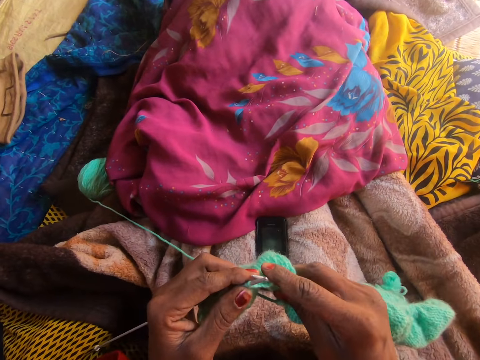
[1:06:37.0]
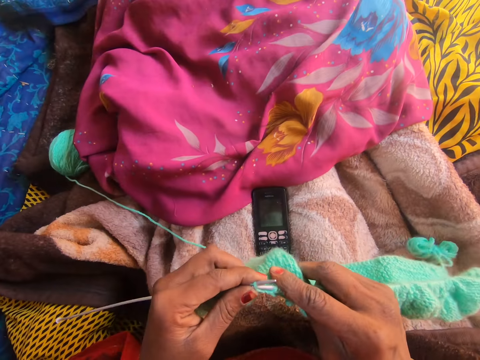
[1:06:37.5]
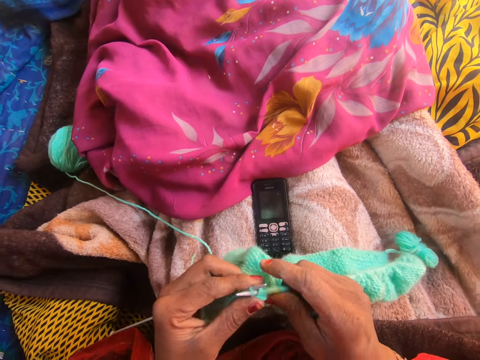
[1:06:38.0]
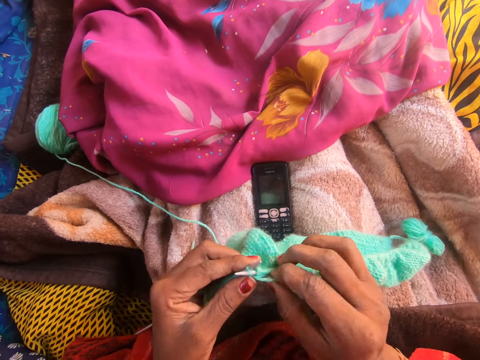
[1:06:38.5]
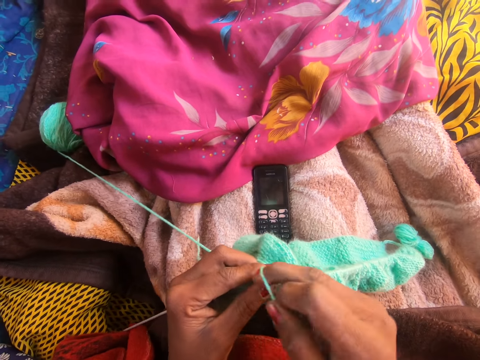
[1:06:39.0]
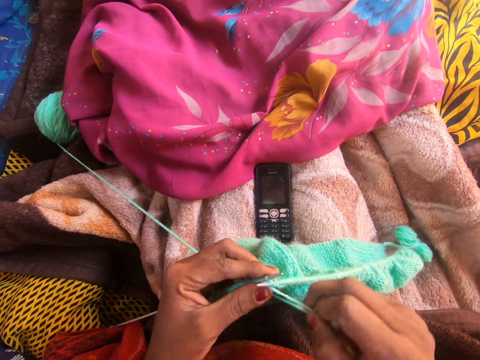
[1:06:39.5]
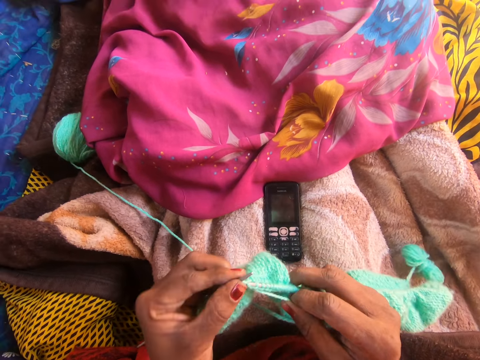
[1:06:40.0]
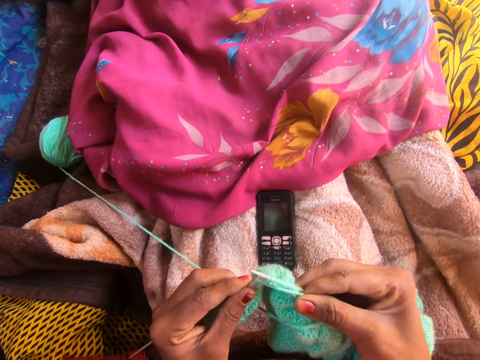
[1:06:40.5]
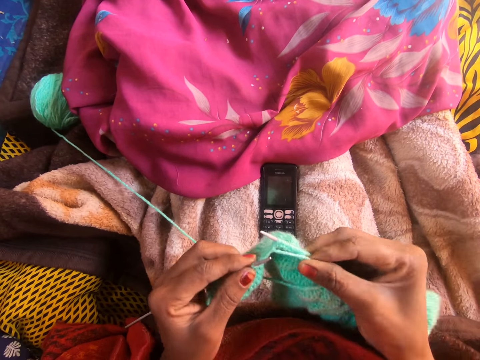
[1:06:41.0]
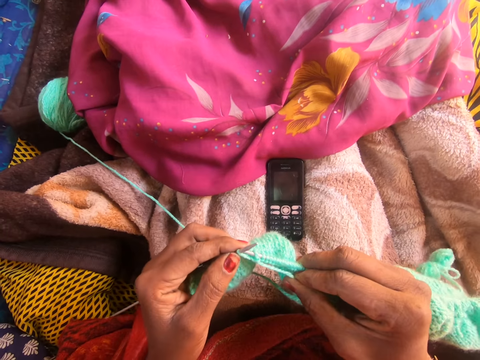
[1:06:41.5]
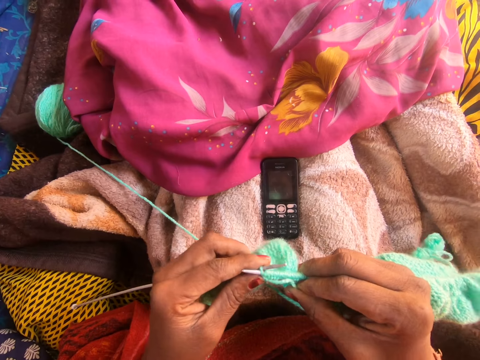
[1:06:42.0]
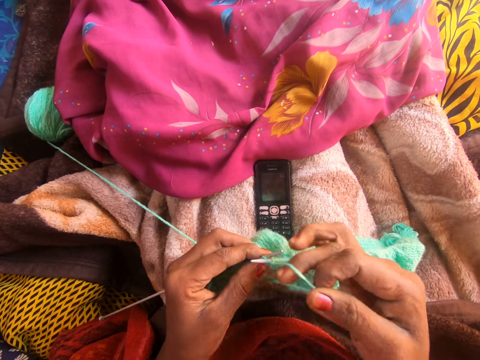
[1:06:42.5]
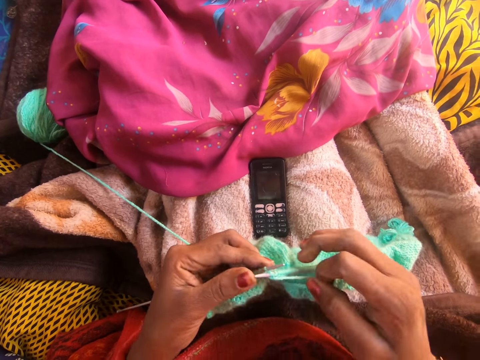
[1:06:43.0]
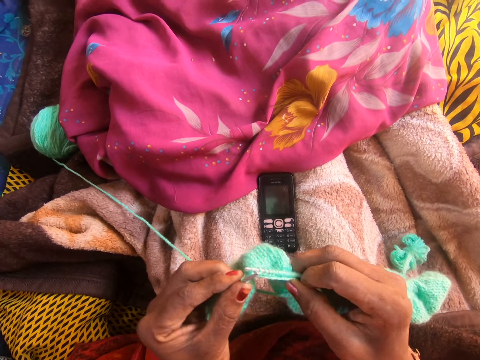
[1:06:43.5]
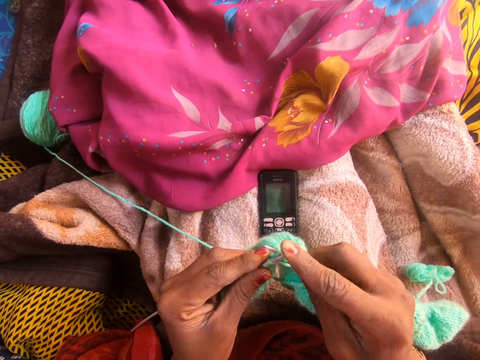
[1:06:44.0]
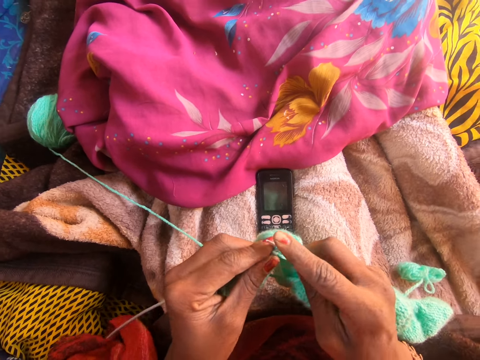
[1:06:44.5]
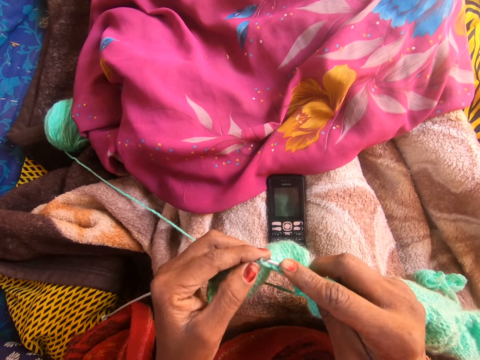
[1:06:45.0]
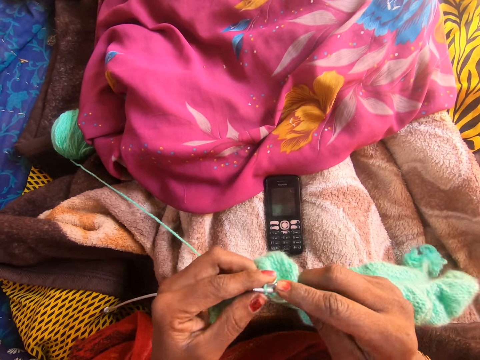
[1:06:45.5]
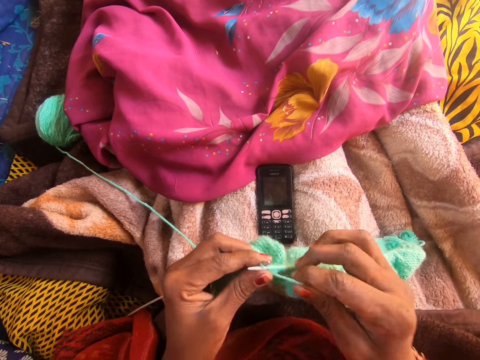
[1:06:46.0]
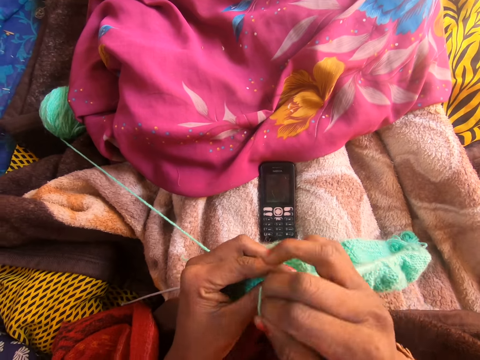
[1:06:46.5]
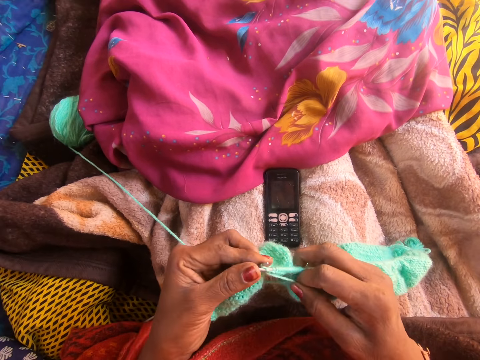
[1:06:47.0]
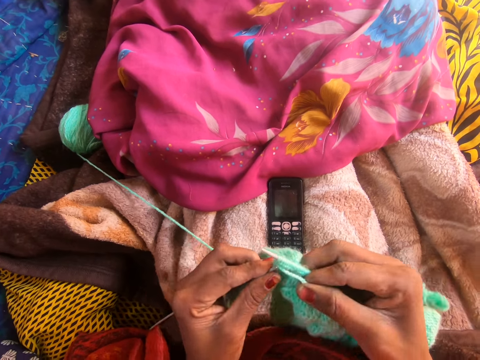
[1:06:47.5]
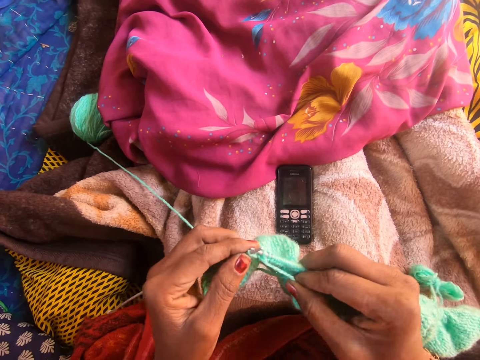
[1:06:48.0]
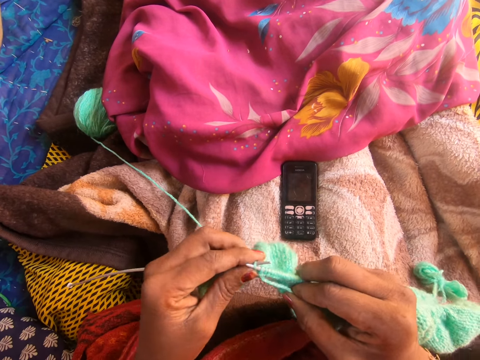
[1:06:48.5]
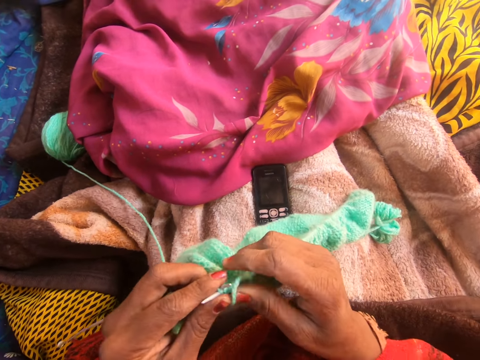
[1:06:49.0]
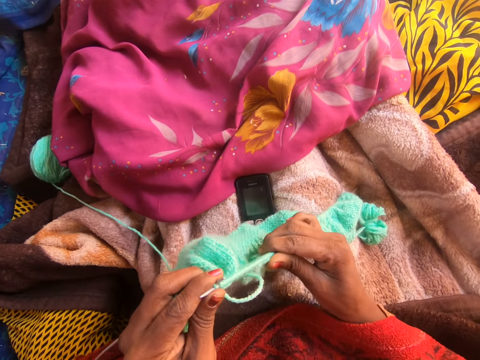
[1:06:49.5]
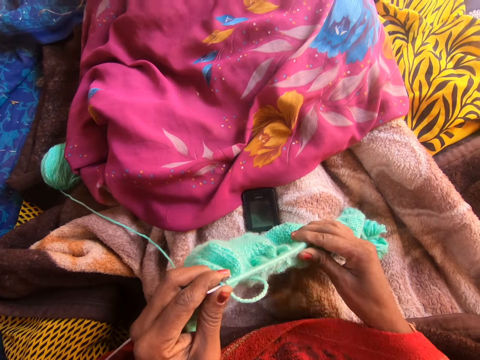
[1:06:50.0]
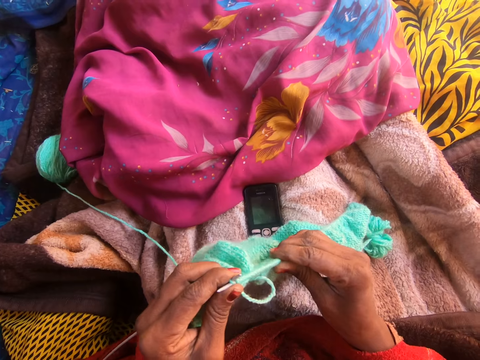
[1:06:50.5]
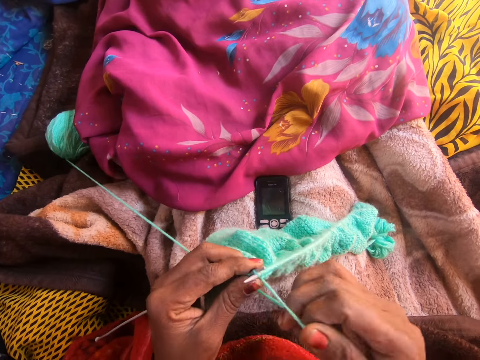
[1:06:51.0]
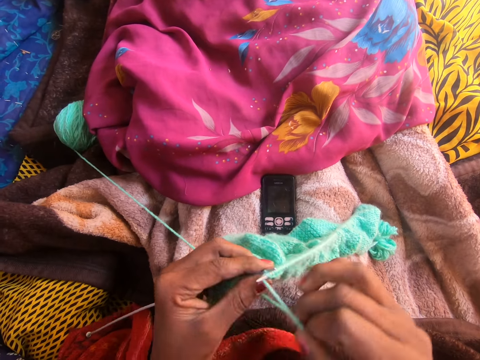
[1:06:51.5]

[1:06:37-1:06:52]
The camera wearer knits the yarn with two knitting needles with both hands. She sews a piece of yarn using crochet hooks. She adjusts the knitted yarn on the right knitting needle with her right hand.

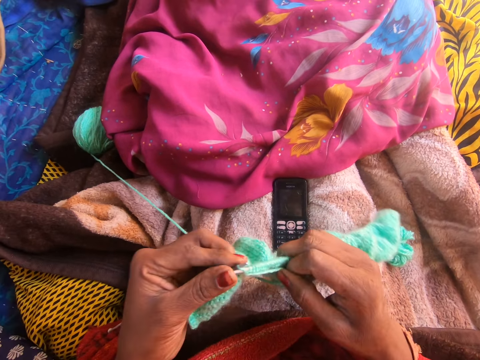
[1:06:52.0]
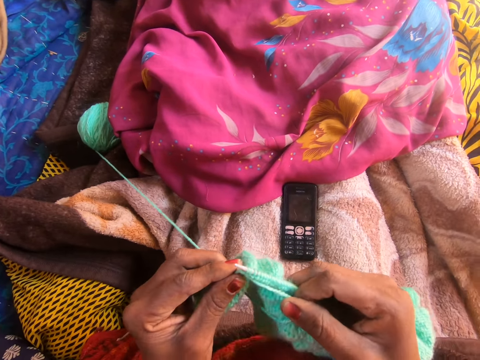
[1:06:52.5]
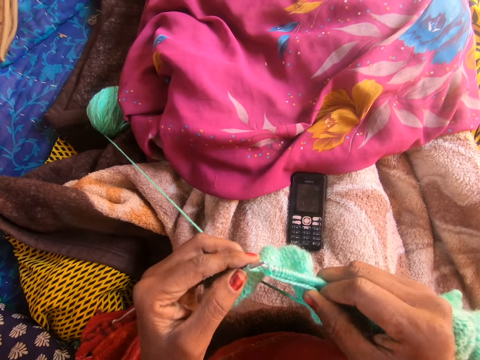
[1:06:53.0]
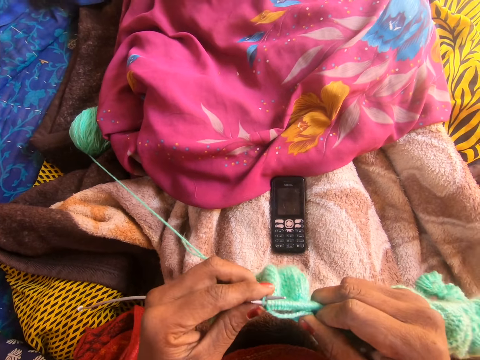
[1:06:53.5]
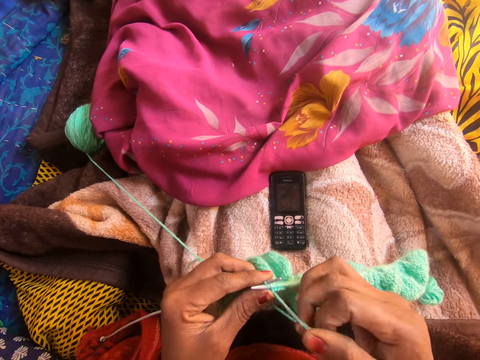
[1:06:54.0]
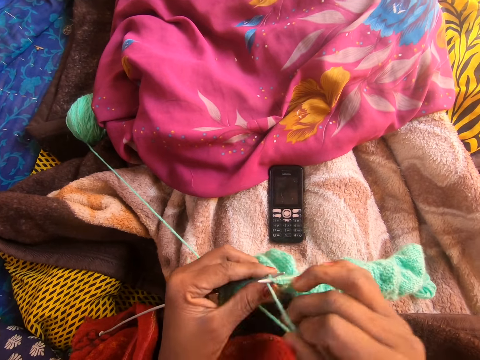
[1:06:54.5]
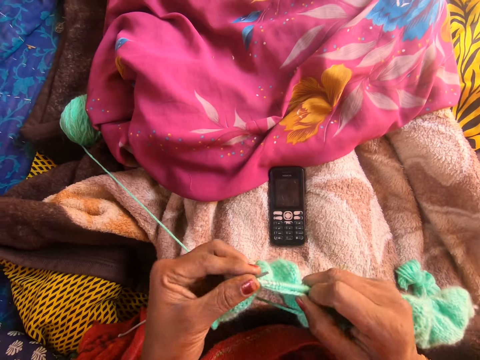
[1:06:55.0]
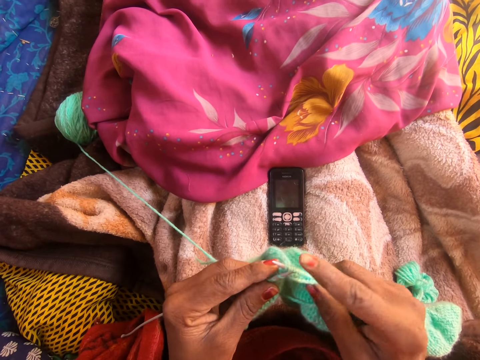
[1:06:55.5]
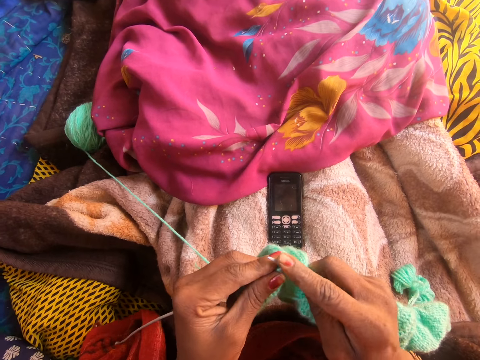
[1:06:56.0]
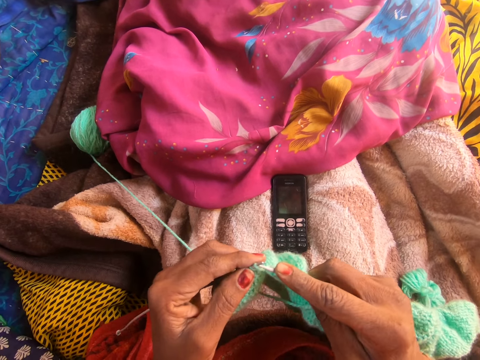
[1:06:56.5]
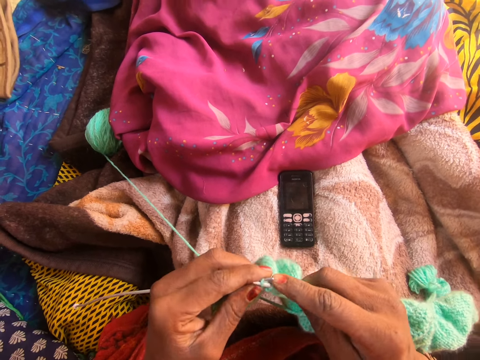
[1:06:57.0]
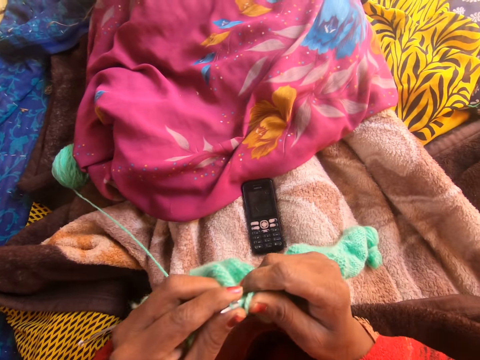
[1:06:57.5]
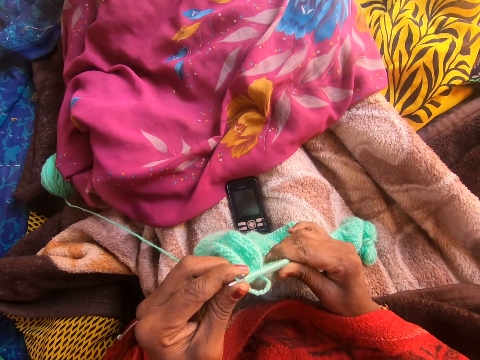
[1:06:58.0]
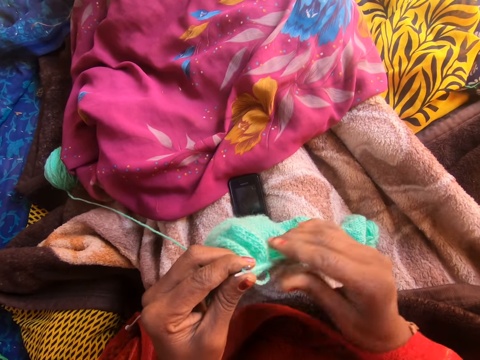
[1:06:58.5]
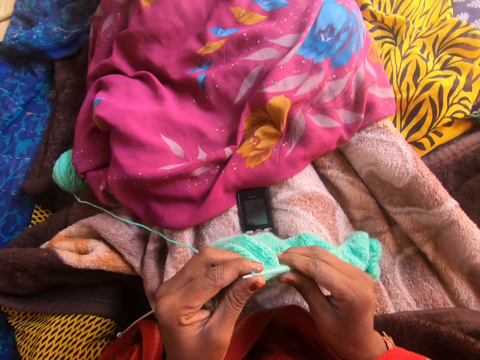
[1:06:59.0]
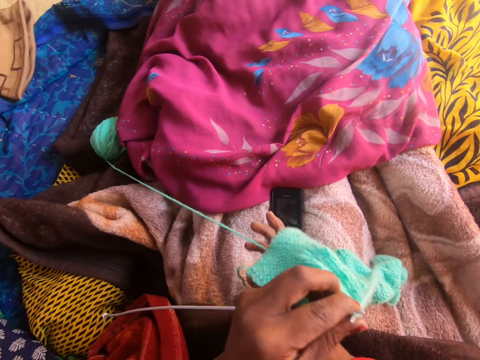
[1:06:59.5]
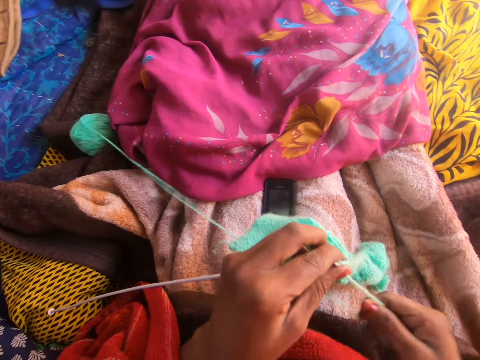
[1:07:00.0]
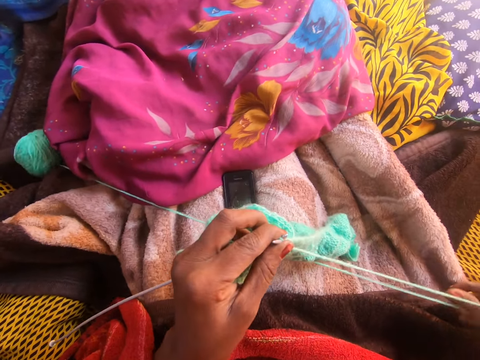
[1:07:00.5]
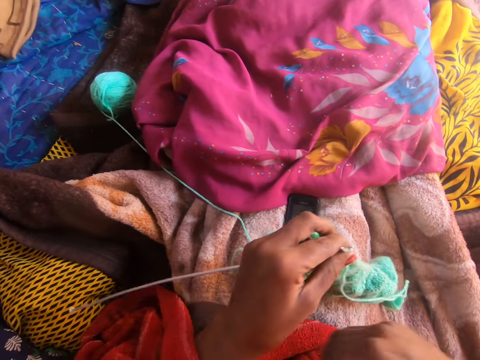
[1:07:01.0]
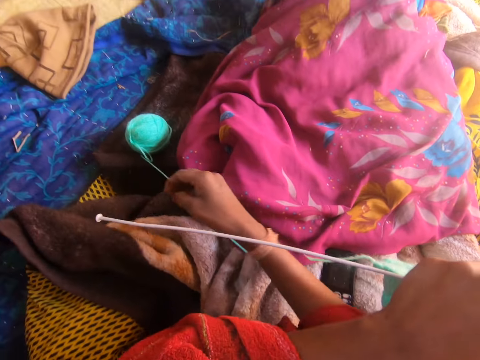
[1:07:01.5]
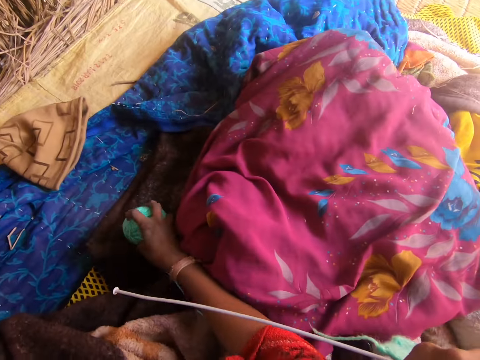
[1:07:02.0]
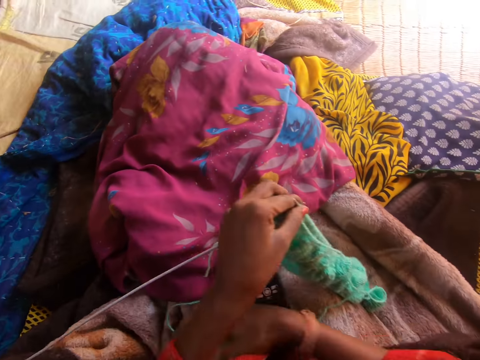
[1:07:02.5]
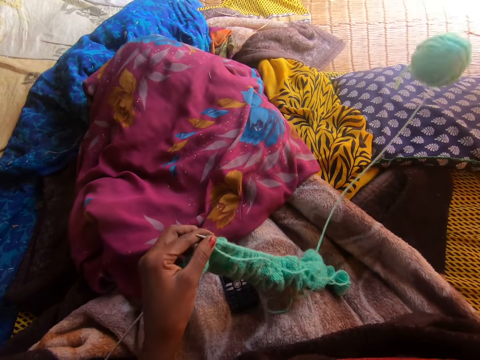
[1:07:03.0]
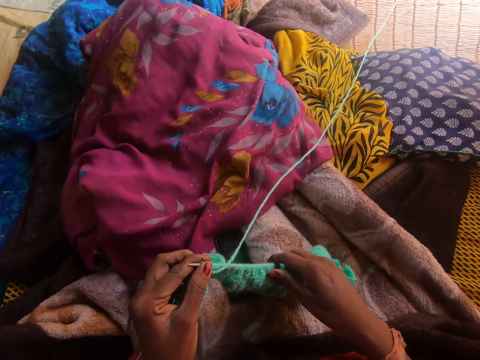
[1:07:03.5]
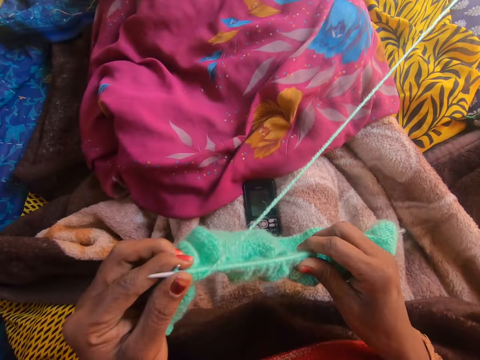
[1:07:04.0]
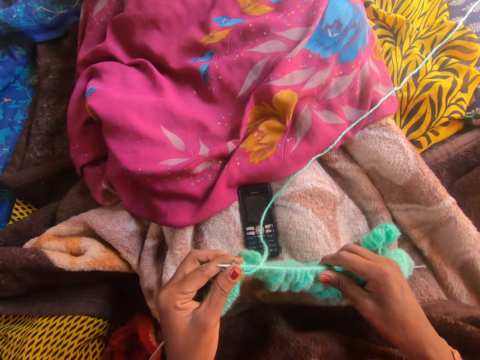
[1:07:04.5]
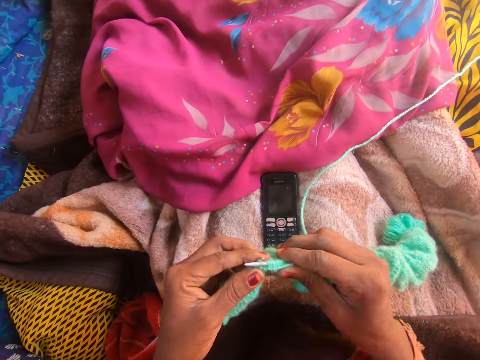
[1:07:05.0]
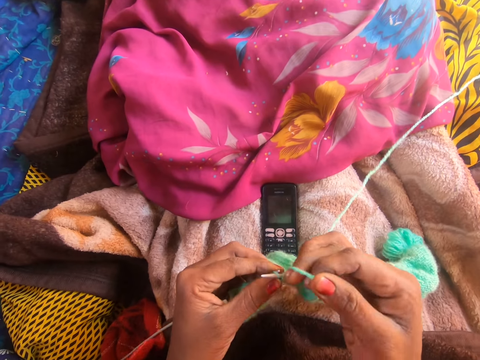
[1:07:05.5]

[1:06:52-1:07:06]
The camera wearer sews a piece of yarn using crochet hooks. She adjusts the knitted yarn on the right knitting needle with her right hand. She grabs the yarn thread with her right hand. She pulls the yarn cord. She releases the yarn thread. She grabs the ball of yarn with her right hand and throws the ball of yarn towards her front on the mat with her right hand. She holds the knitting needles with both hands.
